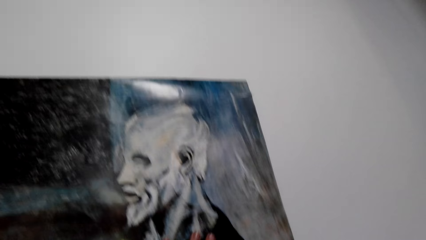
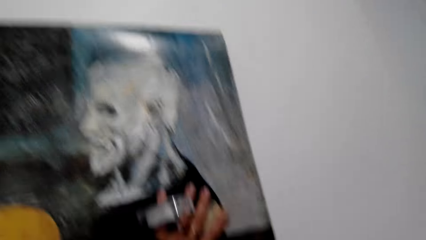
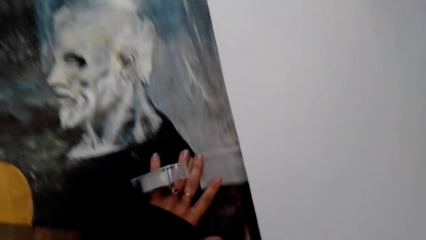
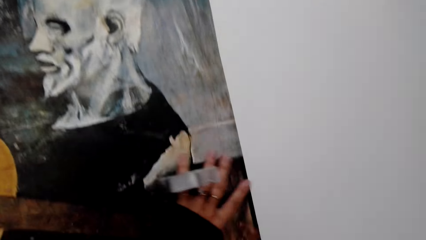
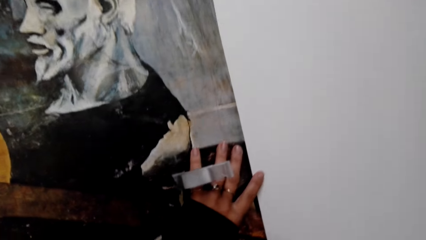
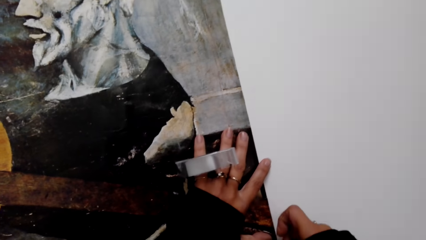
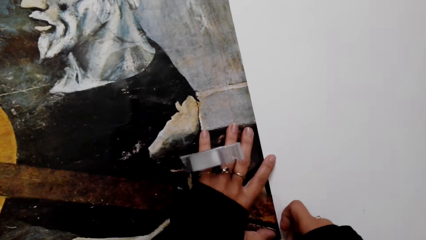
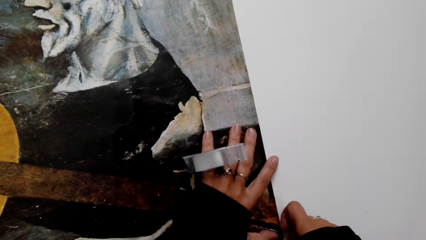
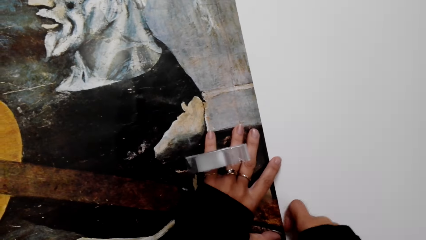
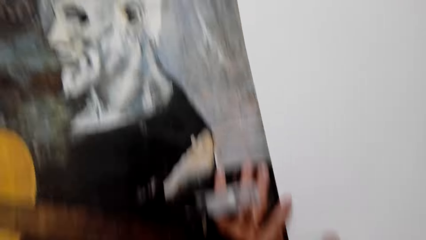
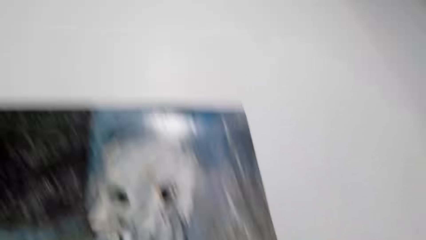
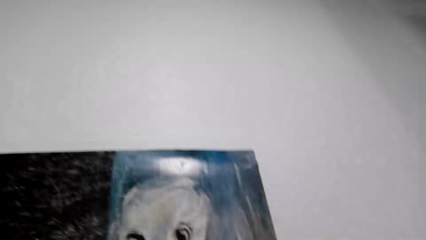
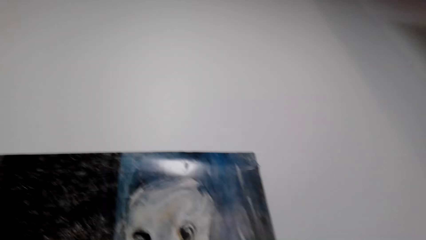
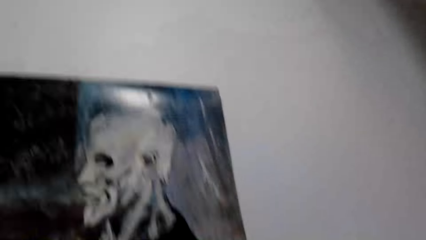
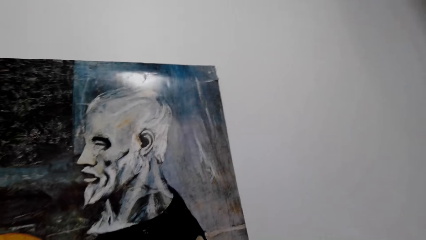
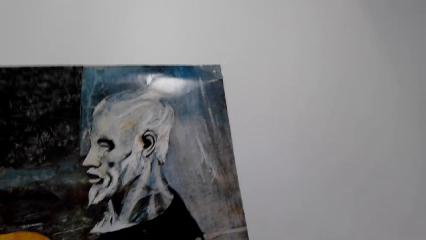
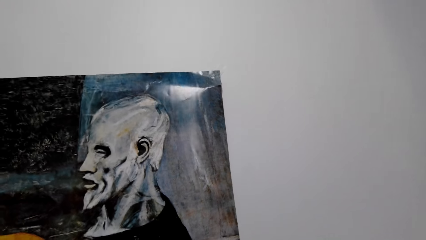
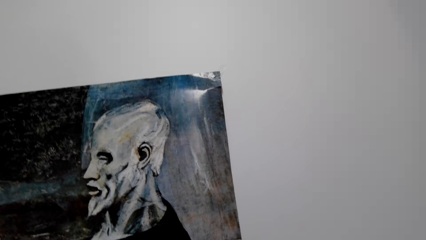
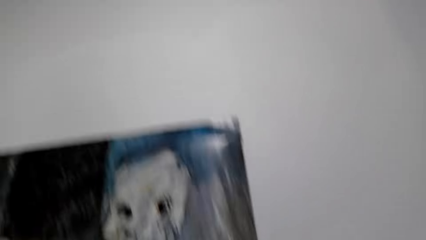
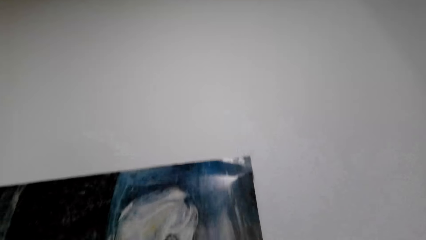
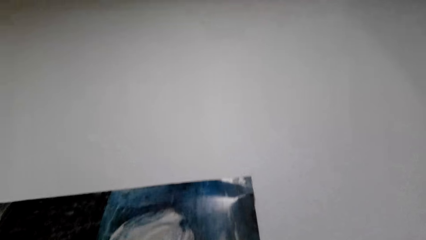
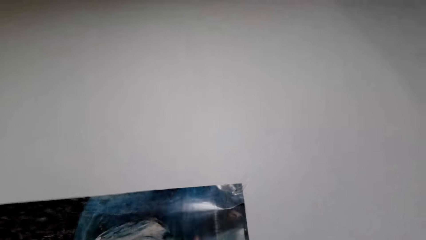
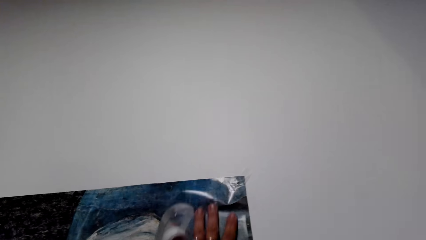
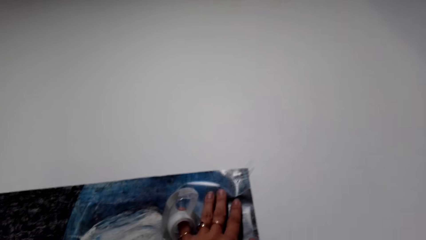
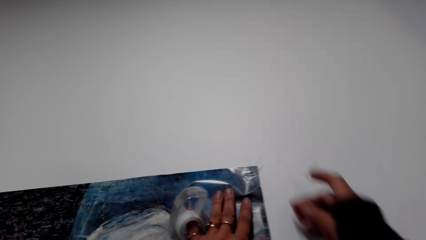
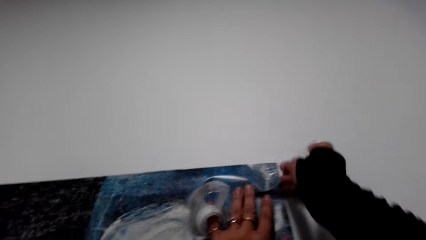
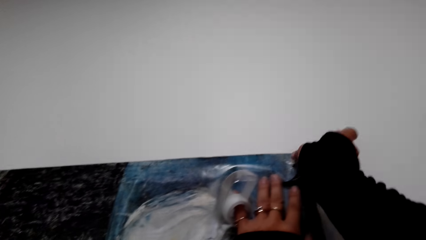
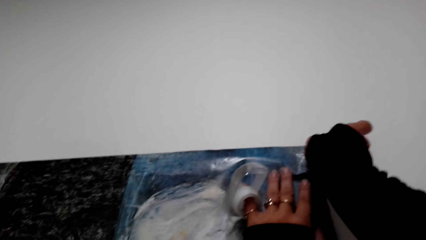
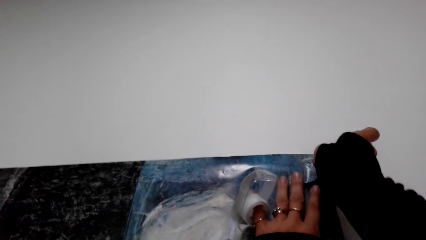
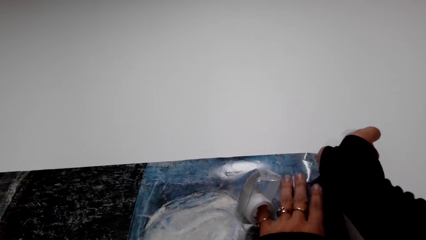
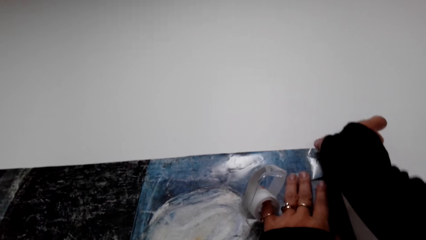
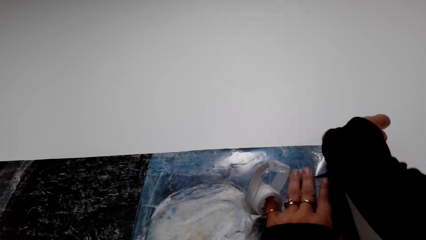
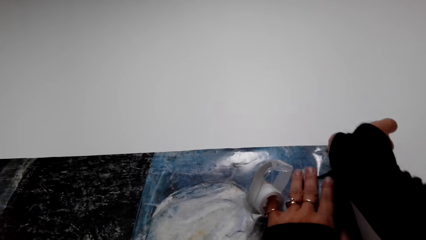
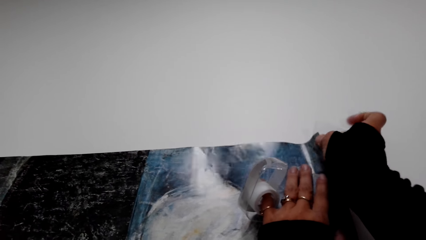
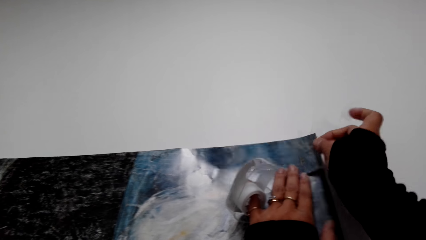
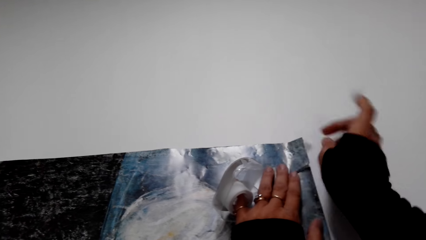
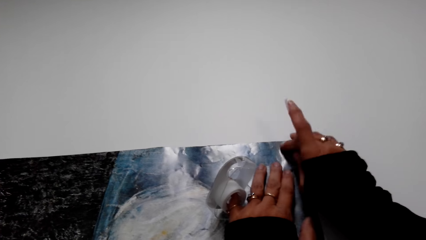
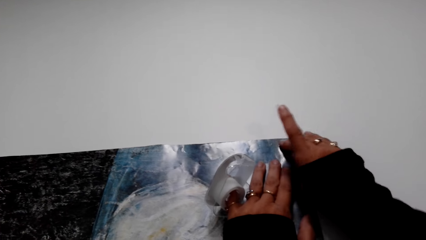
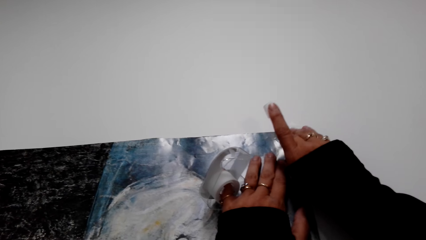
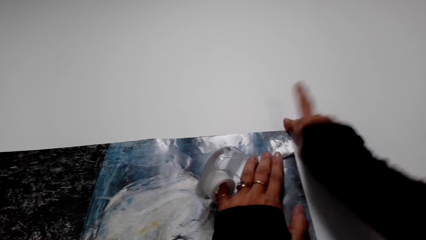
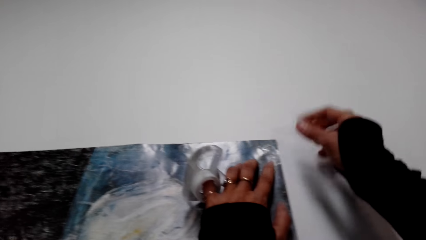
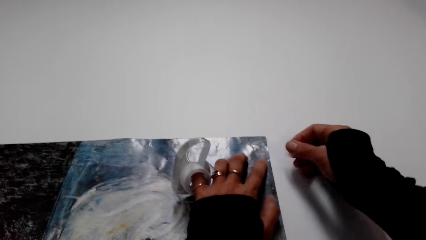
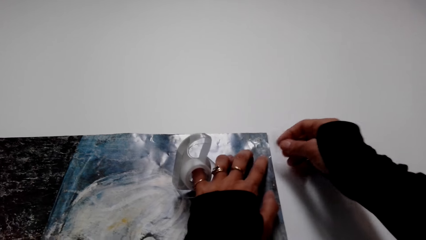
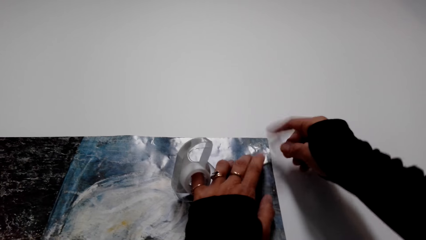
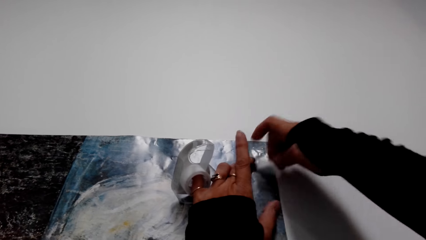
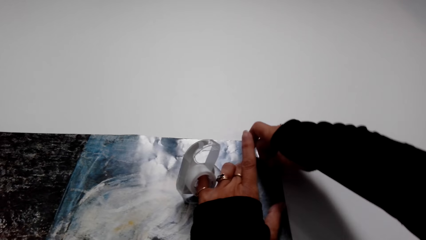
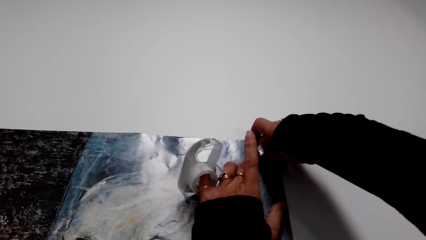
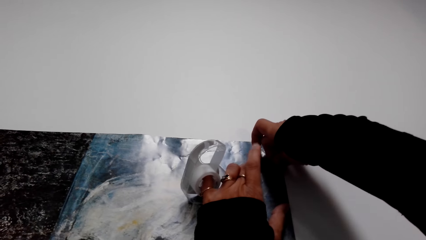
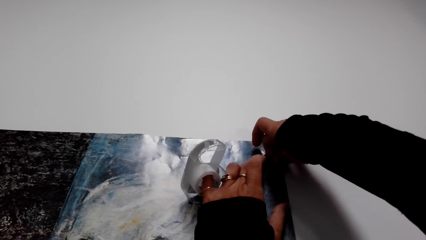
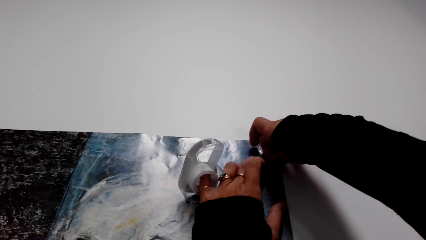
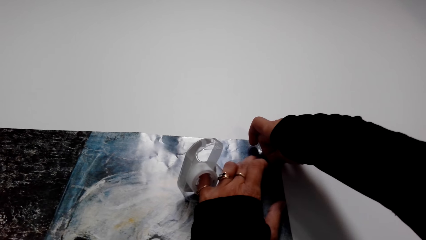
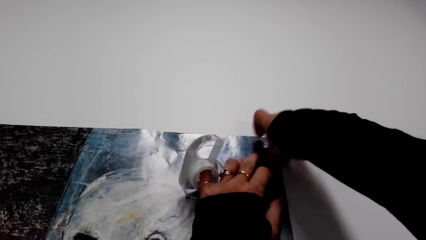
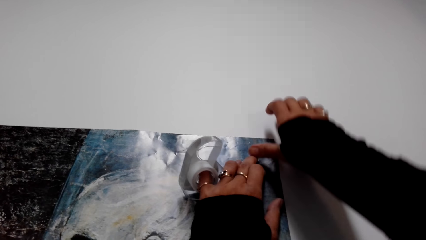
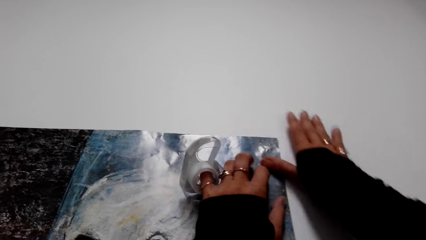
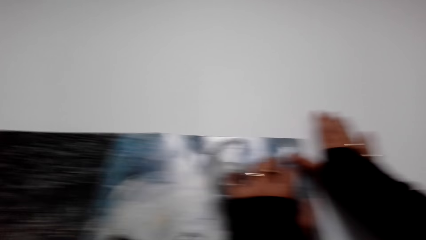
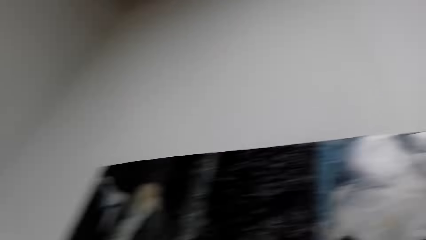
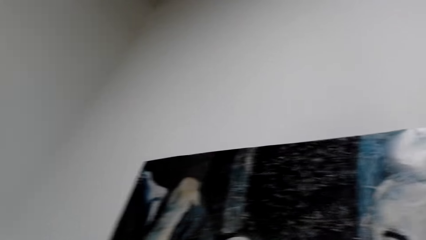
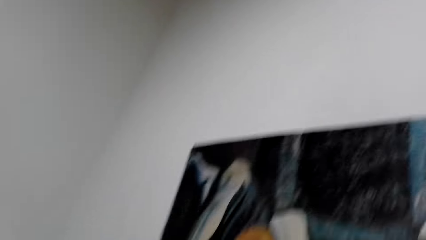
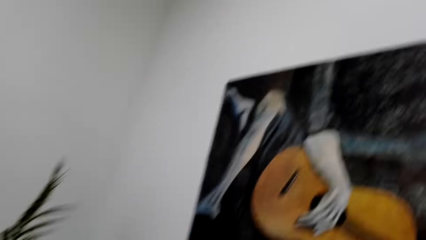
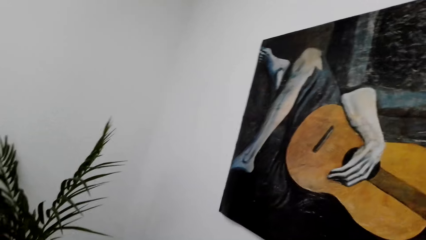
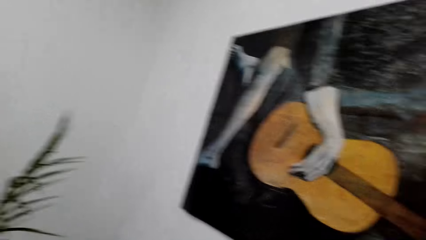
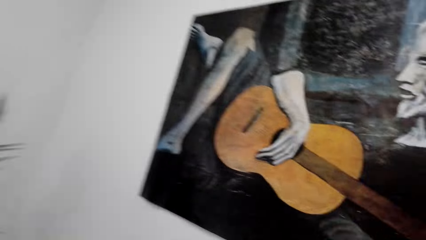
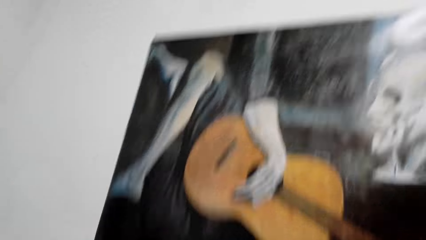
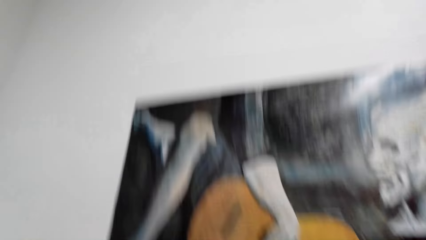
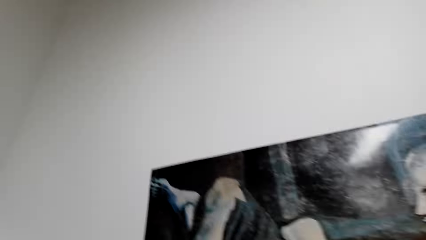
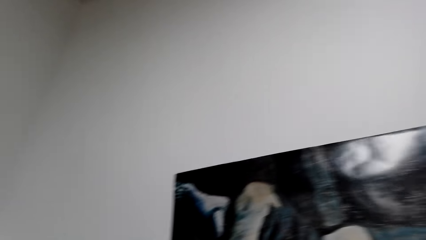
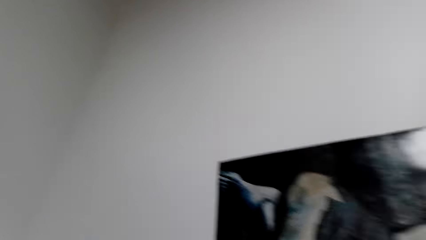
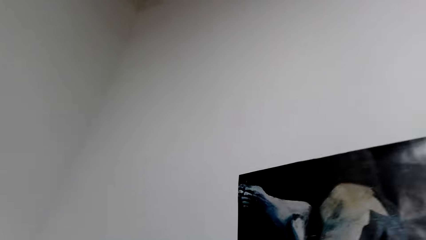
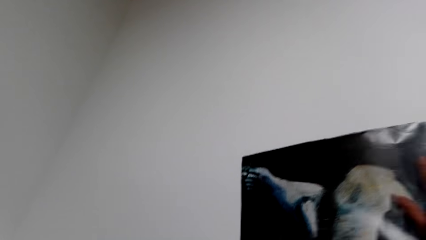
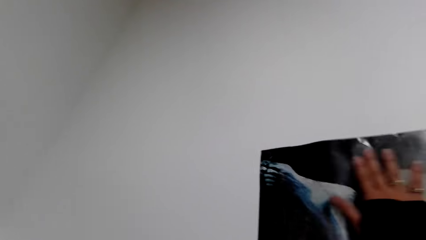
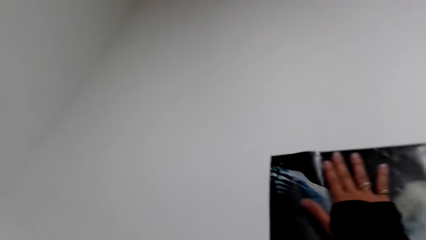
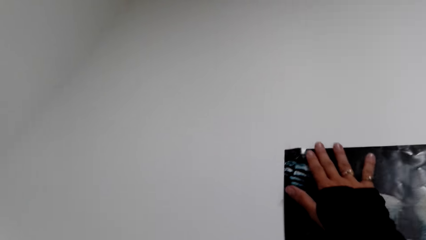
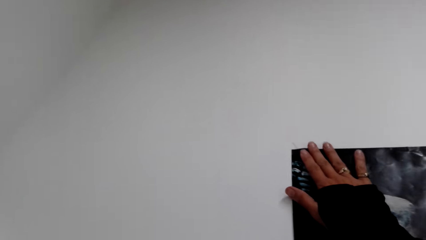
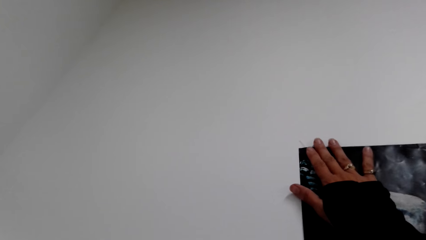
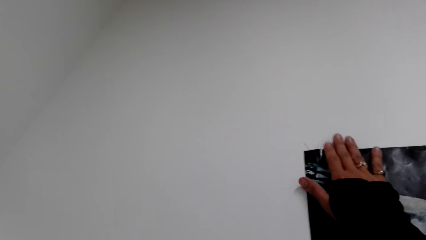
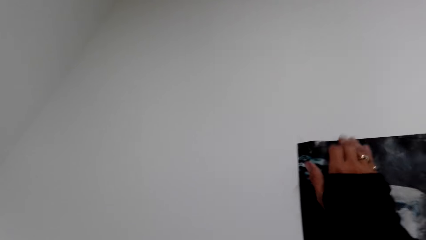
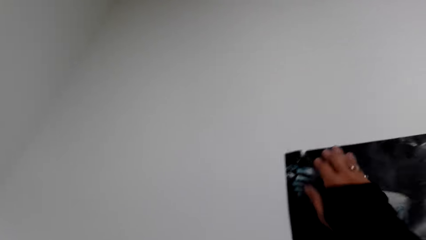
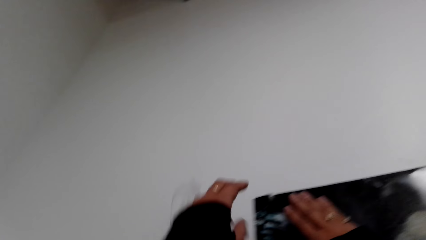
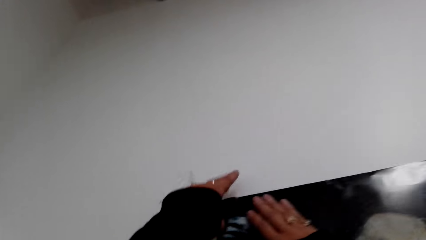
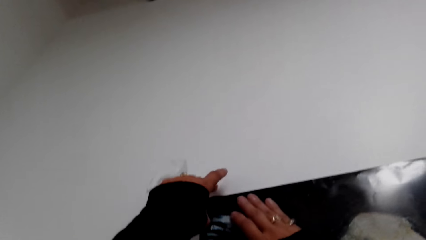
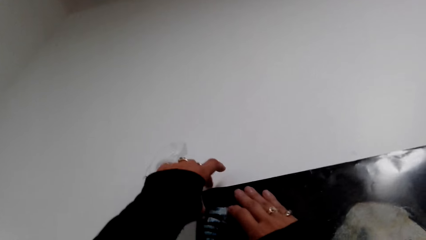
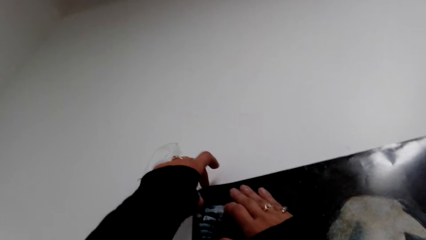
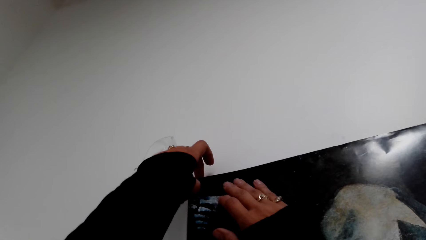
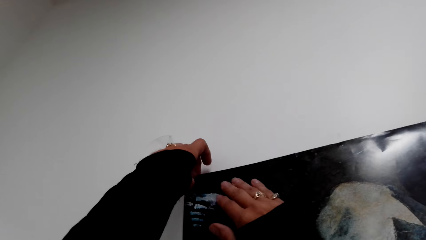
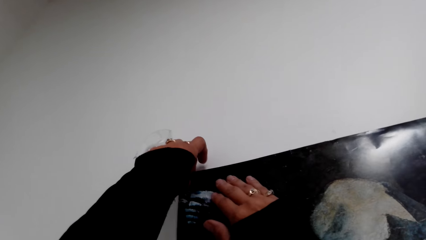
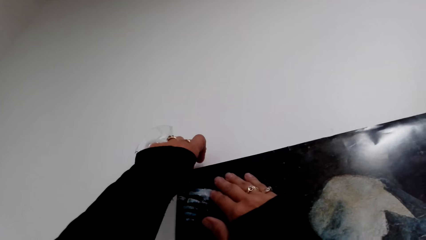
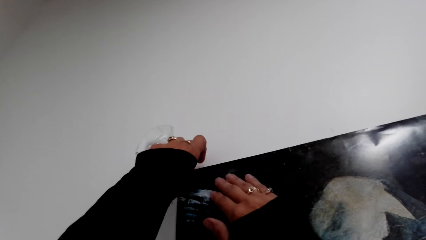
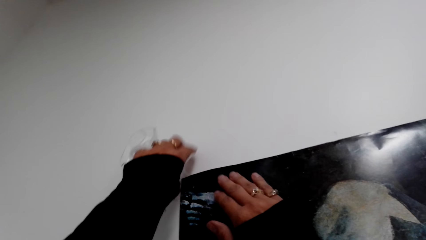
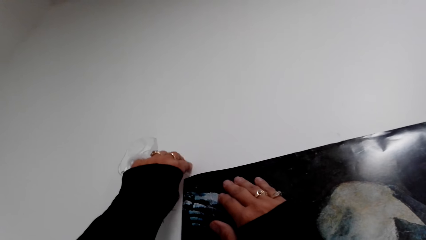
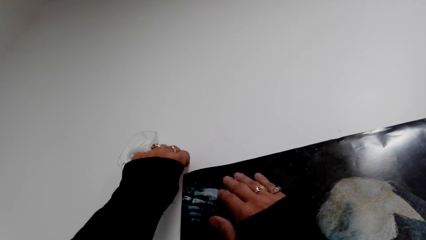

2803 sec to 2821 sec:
The camera wearer puts masking tape on the wall picture.
